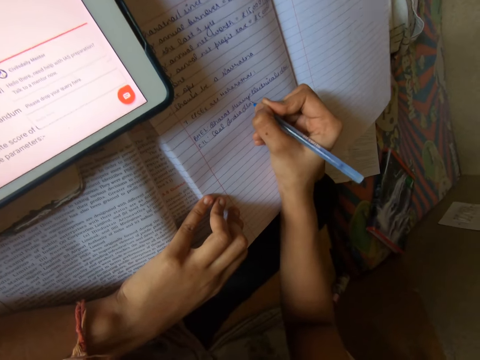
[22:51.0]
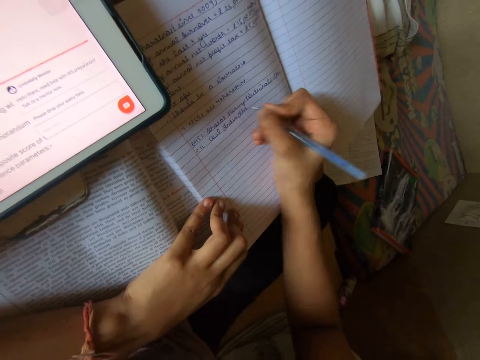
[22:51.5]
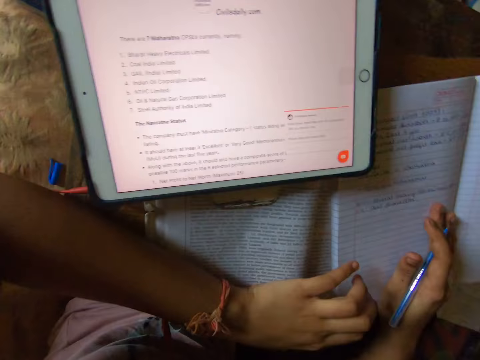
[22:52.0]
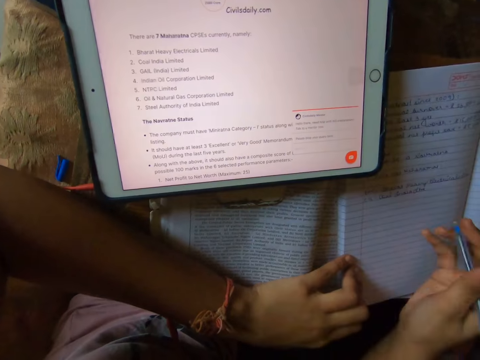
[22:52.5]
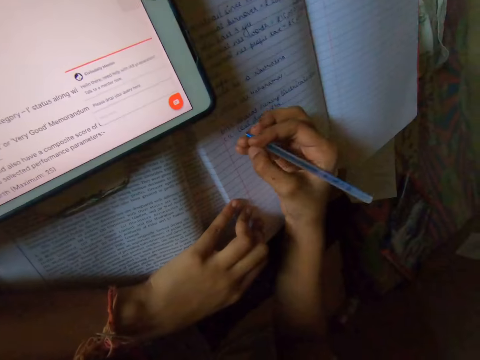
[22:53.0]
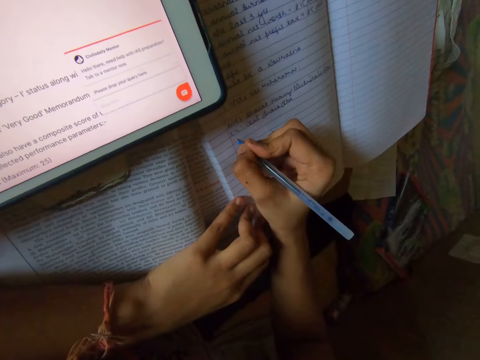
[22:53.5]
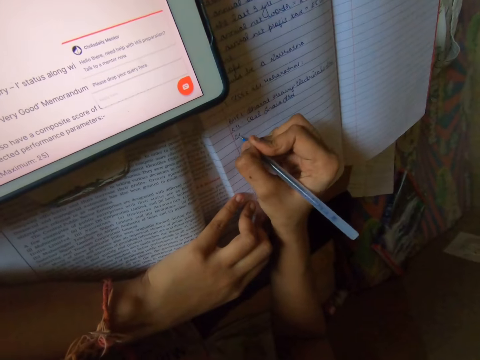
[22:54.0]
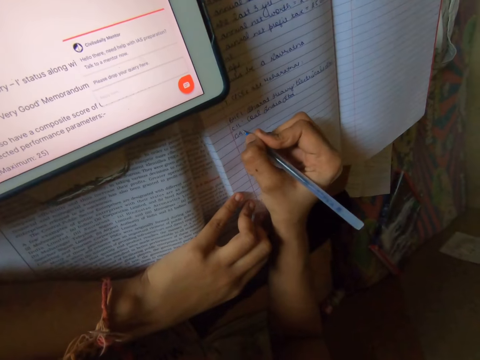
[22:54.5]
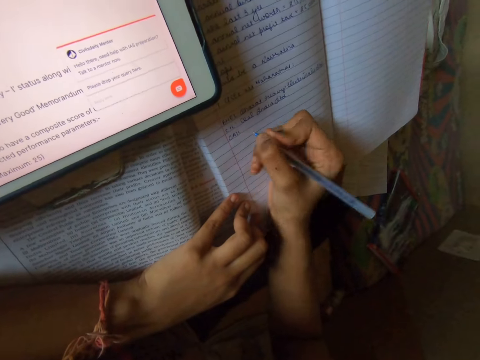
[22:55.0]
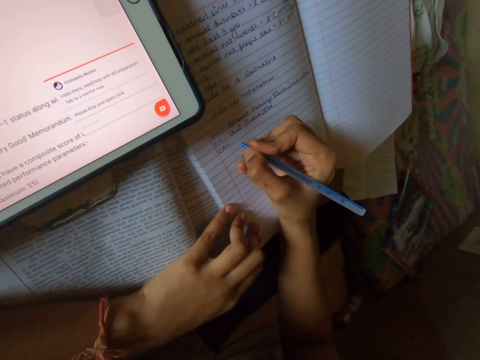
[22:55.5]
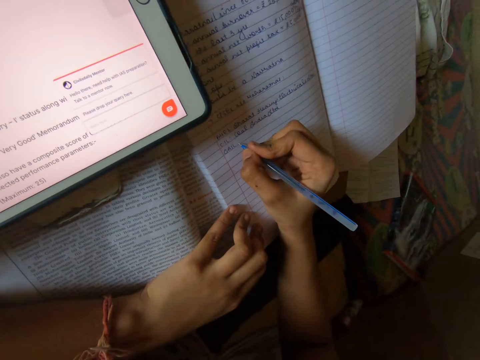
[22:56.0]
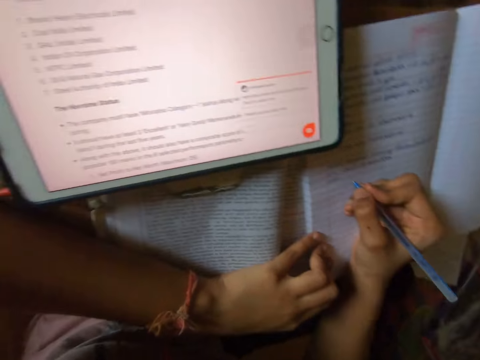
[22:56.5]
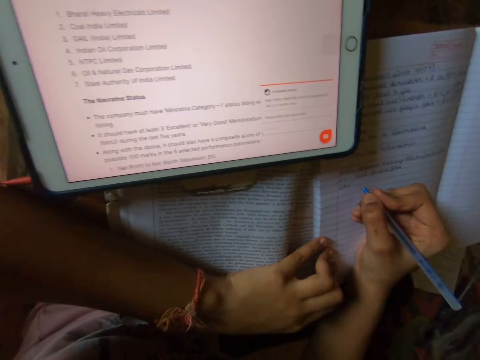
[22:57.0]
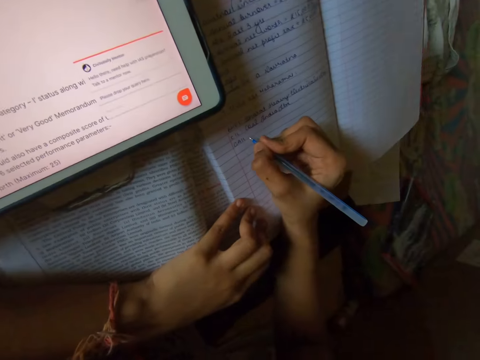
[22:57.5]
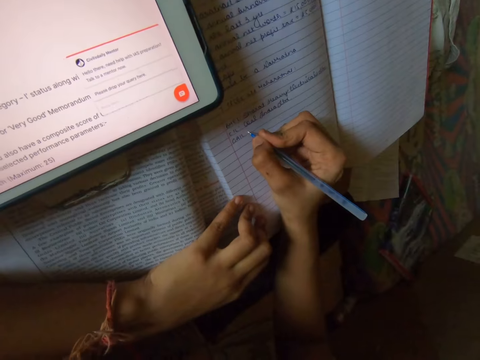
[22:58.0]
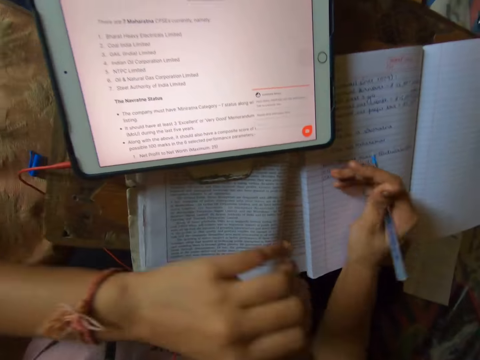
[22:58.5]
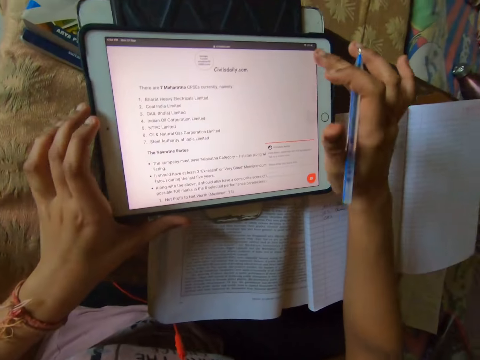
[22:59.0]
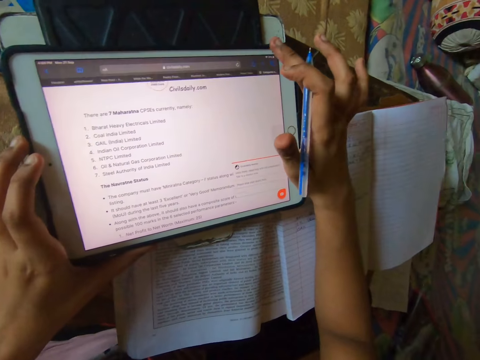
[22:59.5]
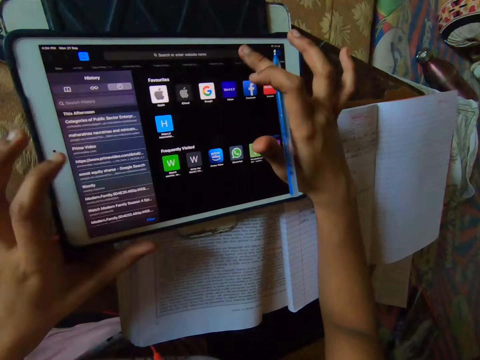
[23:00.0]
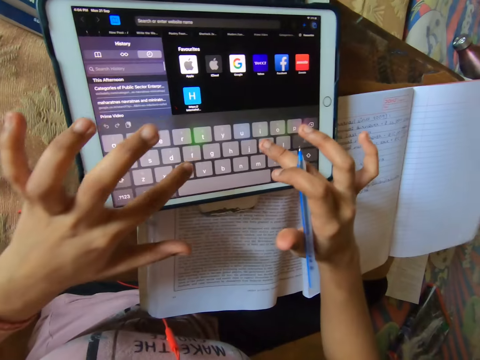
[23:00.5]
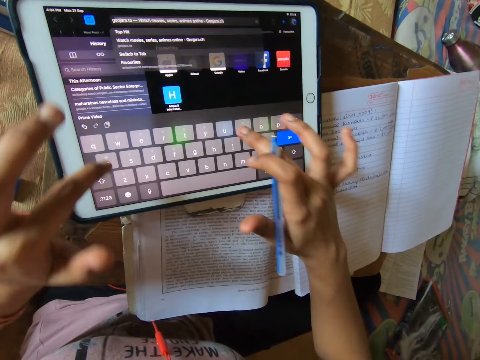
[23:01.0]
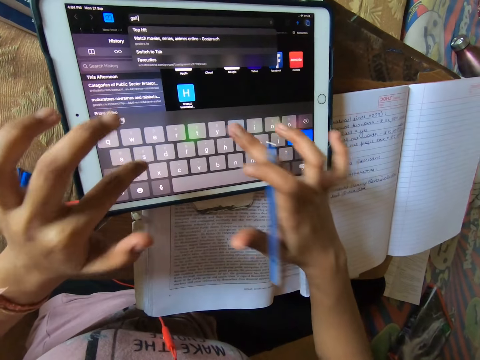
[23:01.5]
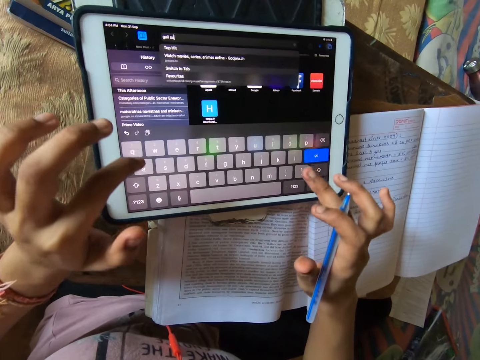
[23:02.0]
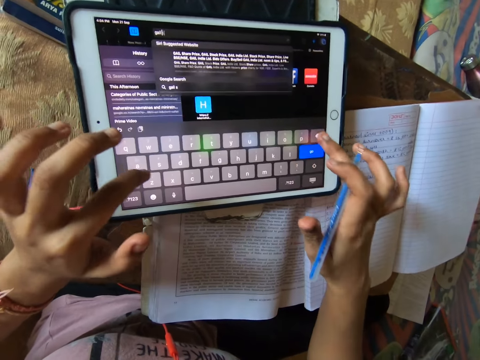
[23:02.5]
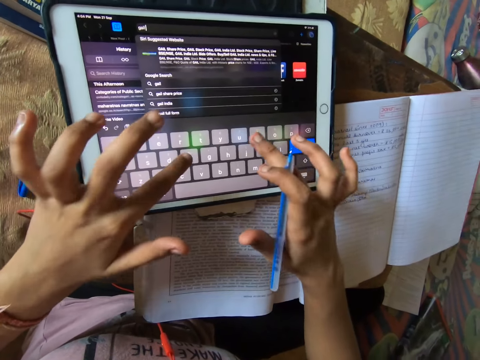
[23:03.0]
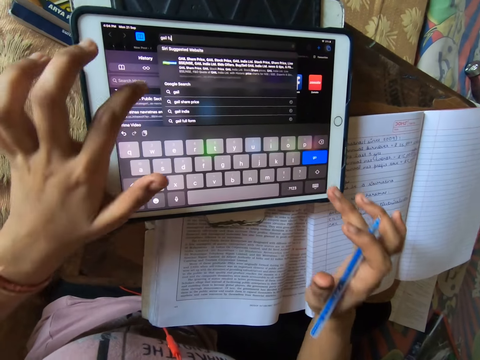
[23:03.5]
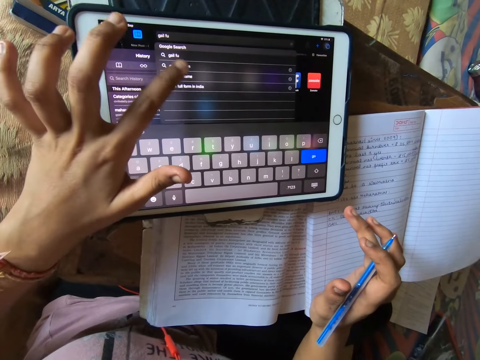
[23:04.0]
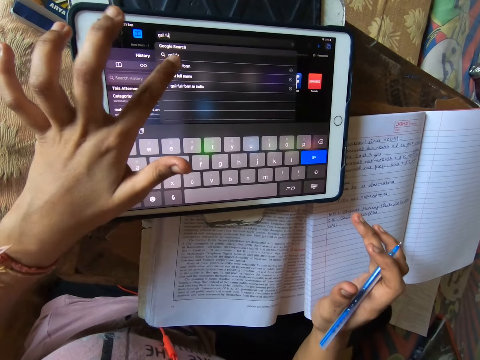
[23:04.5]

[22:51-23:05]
The camera wearer reads the notes in the tablet. They write on a book. They read the notes in the tablet. They operate the tab. They scroll the tablet.

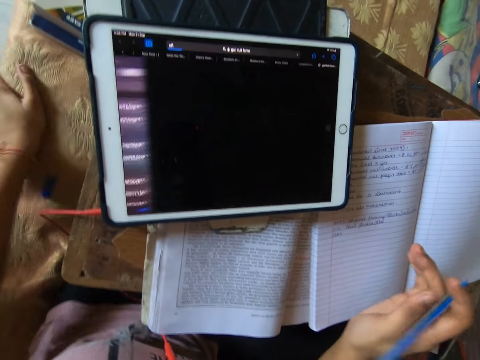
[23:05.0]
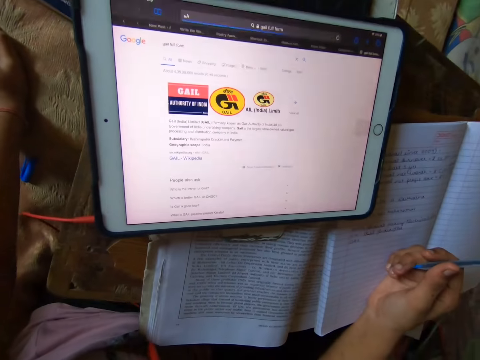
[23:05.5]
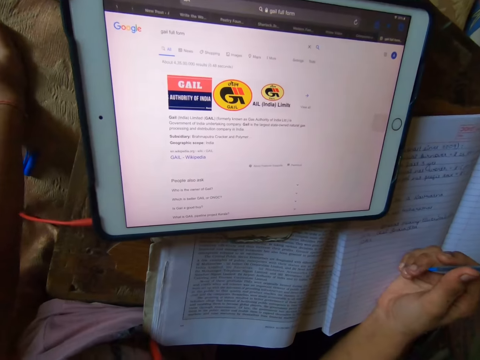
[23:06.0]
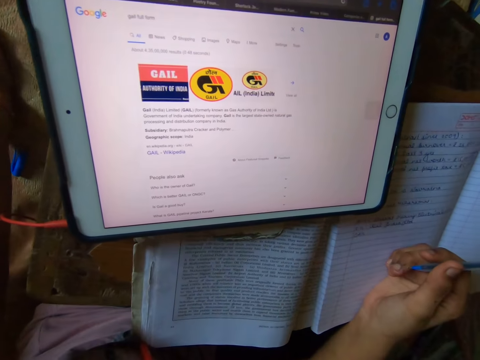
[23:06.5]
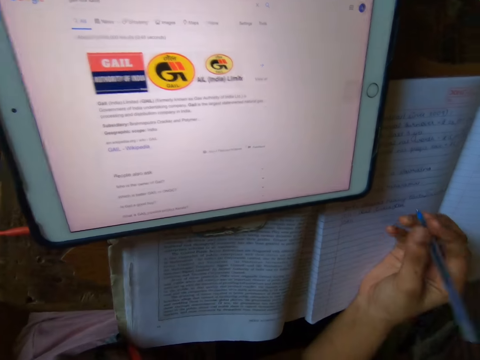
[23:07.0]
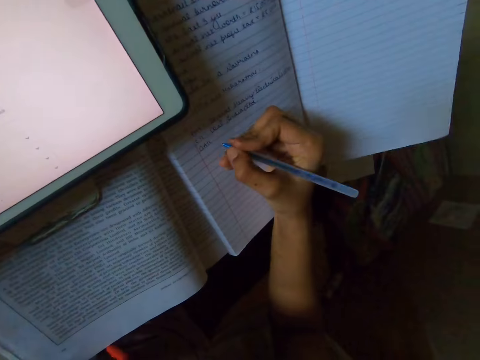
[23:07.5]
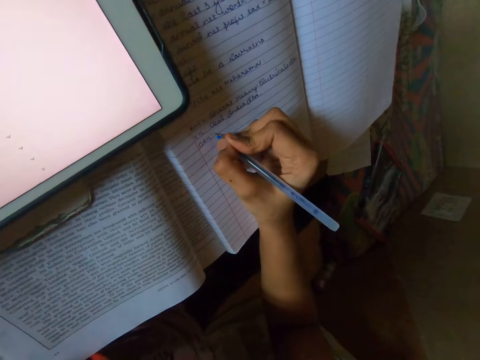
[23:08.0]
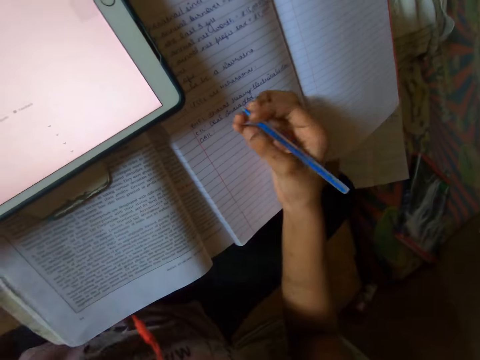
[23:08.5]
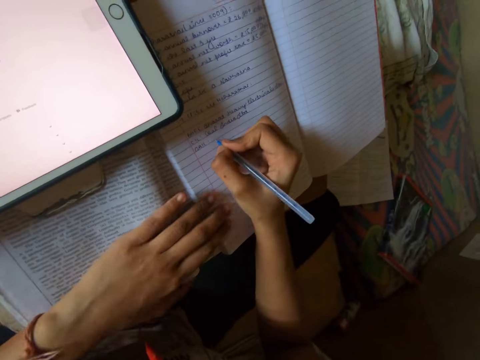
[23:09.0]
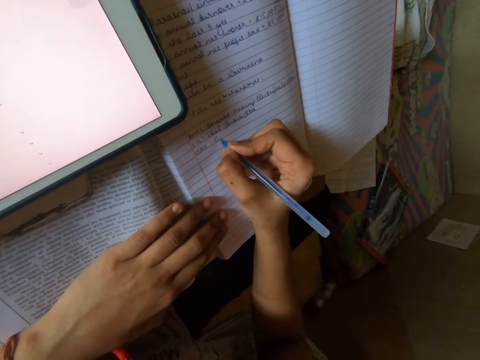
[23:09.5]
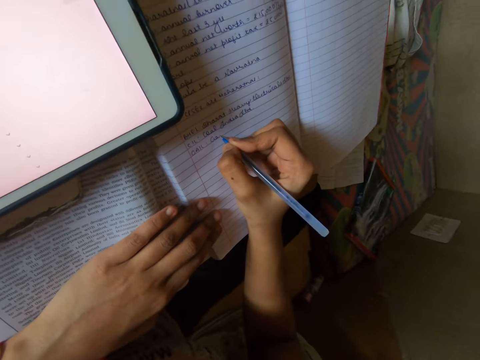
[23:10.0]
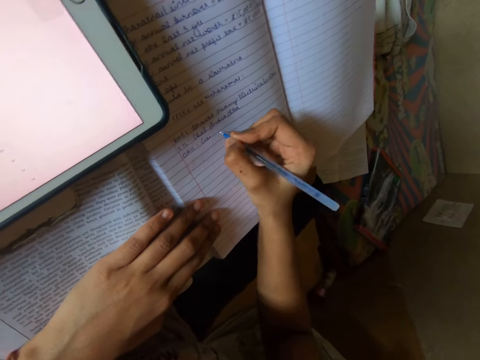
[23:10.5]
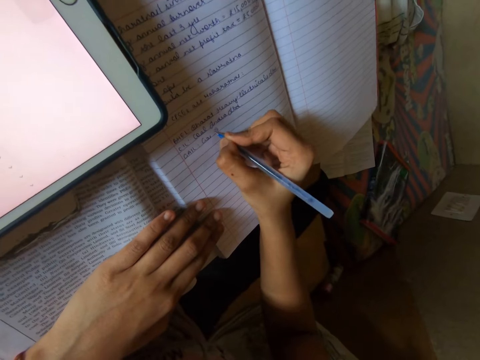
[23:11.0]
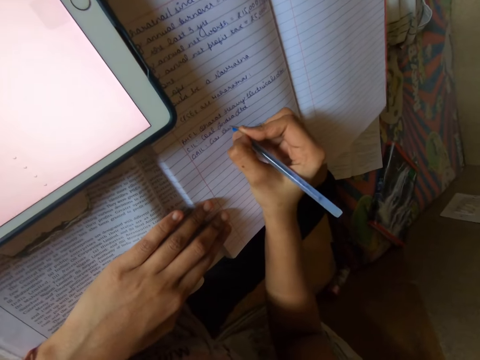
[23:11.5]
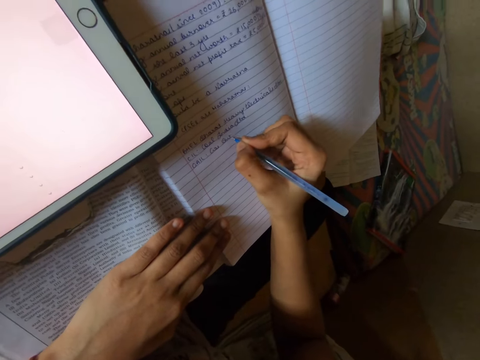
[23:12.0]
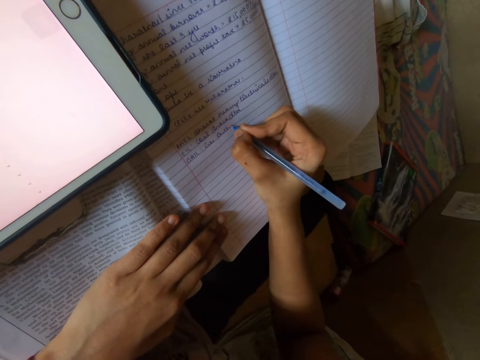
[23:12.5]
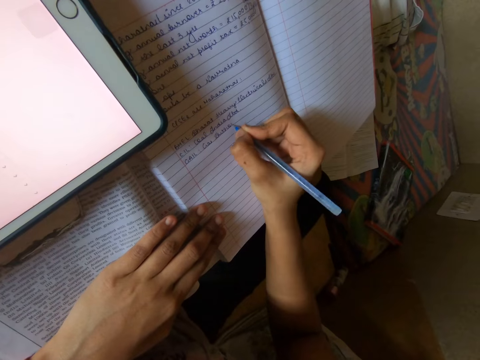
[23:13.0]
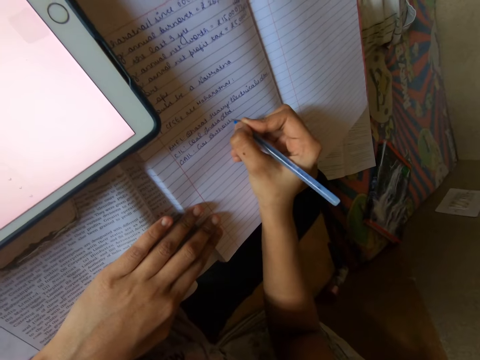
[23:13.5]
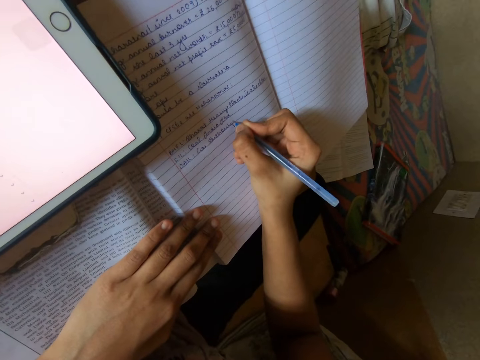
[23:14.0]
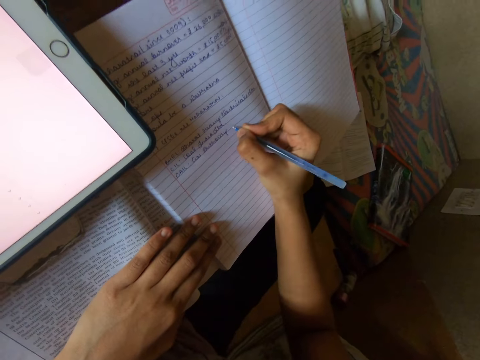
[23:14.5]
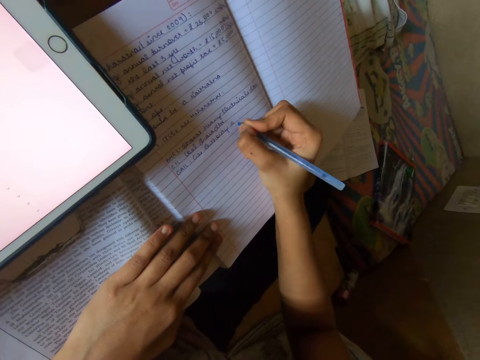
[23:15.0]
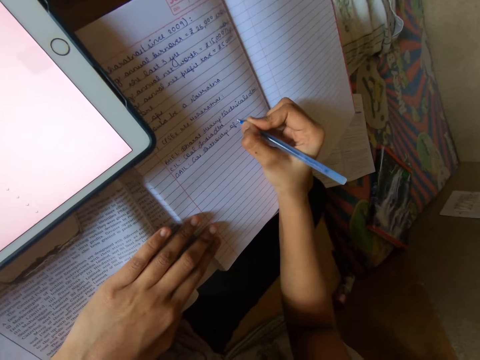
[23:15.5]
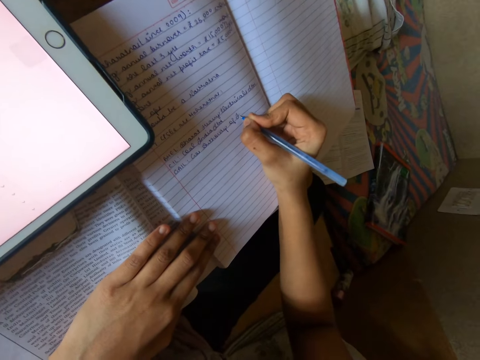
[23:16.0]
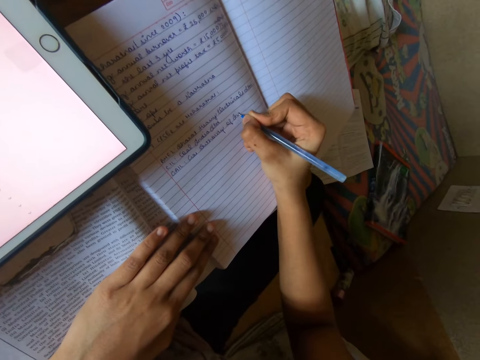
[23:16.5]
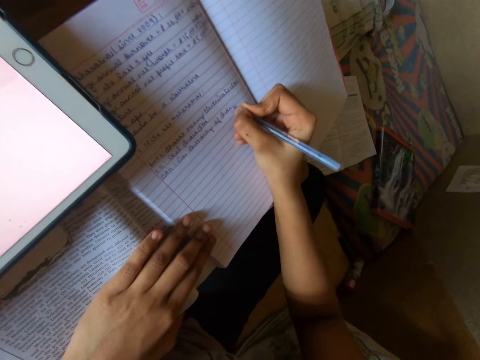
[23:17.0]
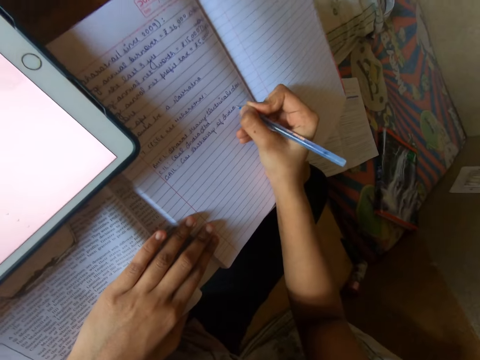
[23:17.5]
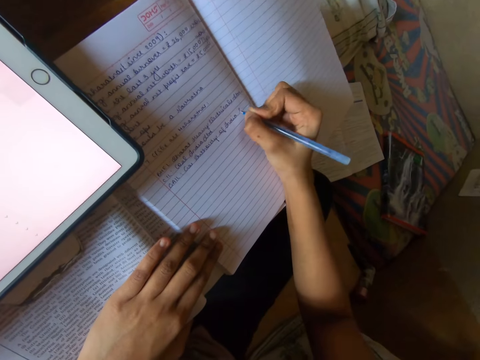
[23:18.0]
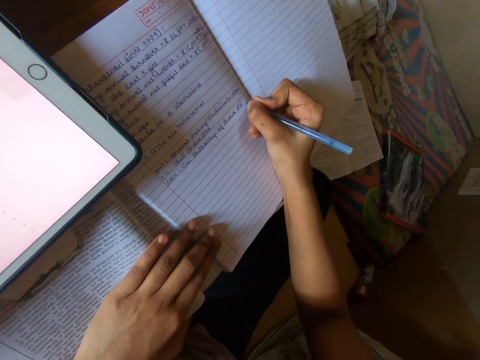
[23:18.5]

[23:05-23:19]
The camera wearer writes on the book with the pen.
